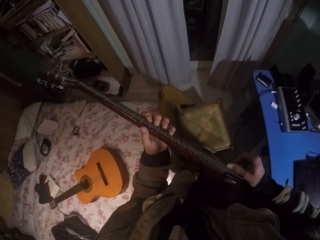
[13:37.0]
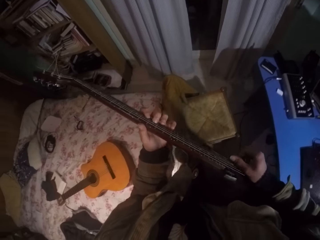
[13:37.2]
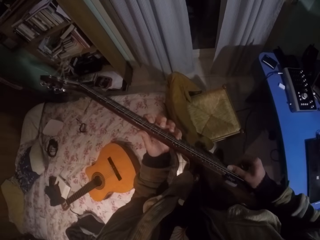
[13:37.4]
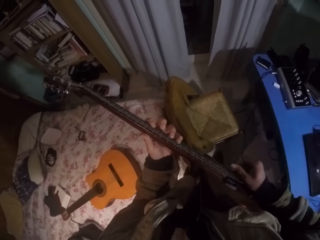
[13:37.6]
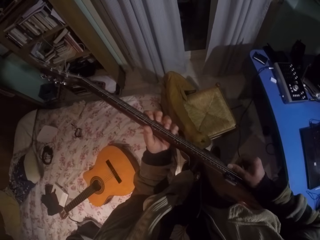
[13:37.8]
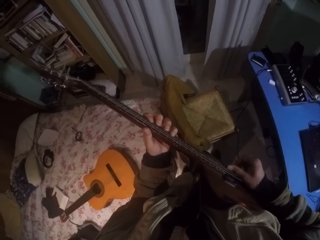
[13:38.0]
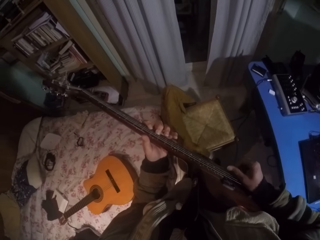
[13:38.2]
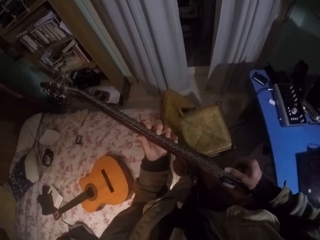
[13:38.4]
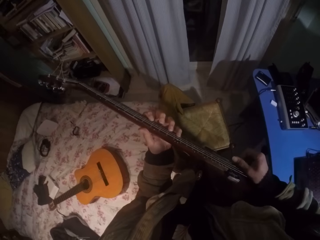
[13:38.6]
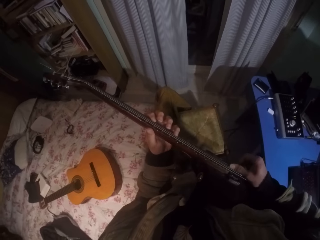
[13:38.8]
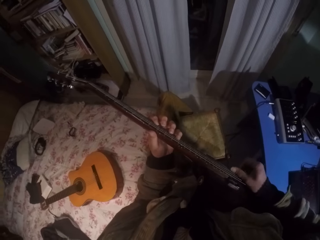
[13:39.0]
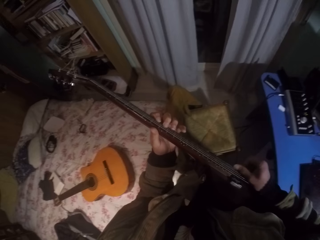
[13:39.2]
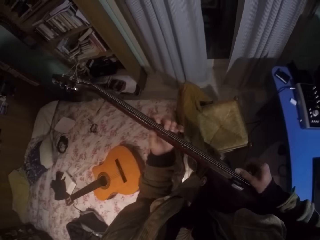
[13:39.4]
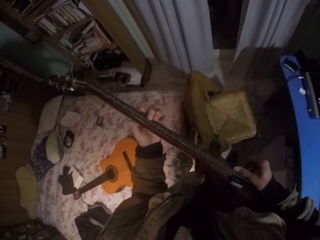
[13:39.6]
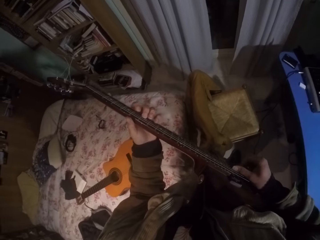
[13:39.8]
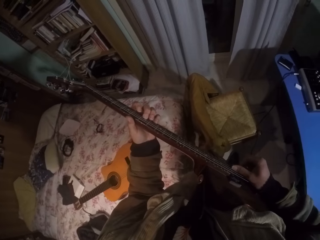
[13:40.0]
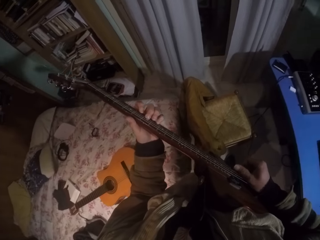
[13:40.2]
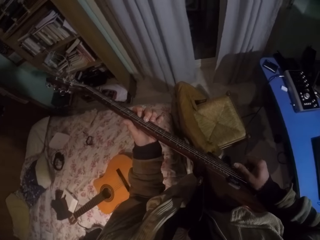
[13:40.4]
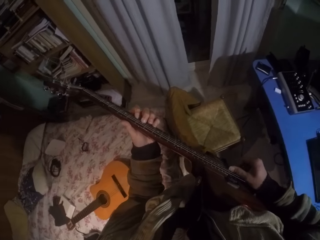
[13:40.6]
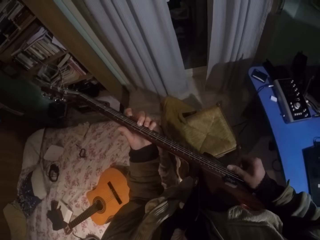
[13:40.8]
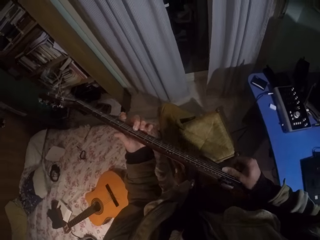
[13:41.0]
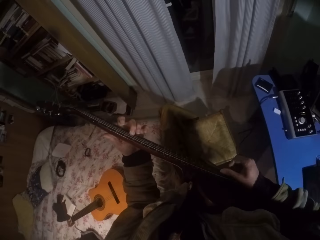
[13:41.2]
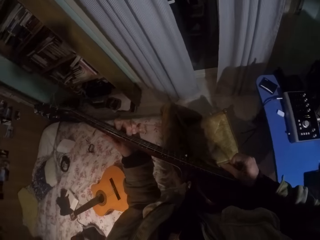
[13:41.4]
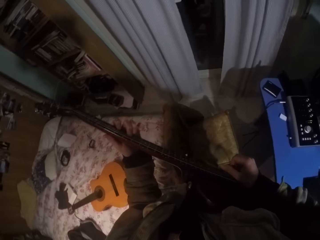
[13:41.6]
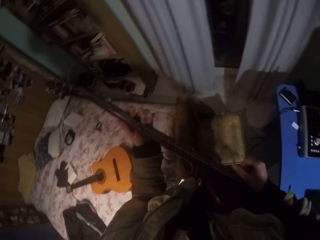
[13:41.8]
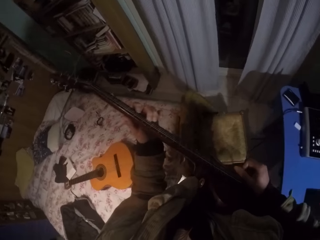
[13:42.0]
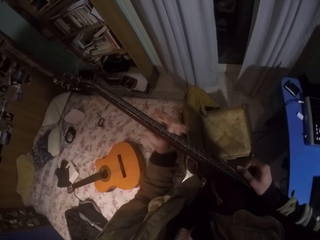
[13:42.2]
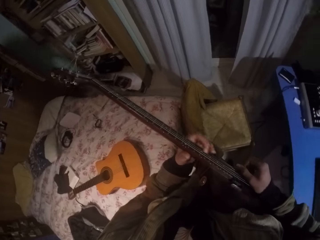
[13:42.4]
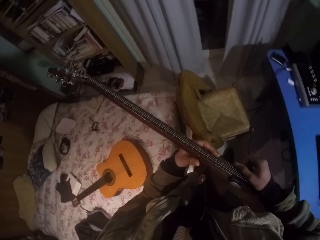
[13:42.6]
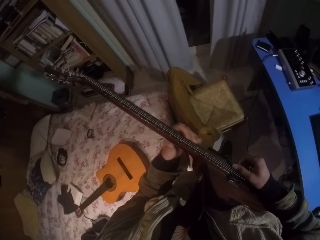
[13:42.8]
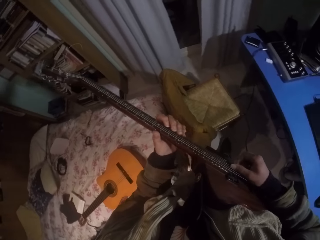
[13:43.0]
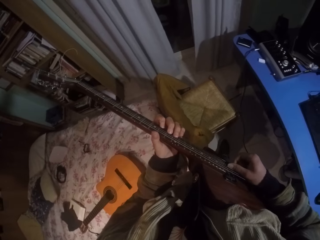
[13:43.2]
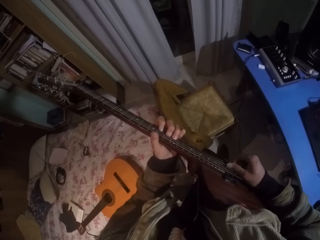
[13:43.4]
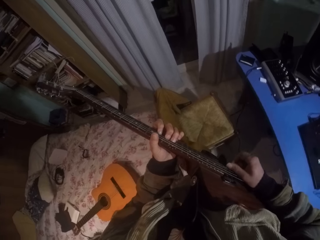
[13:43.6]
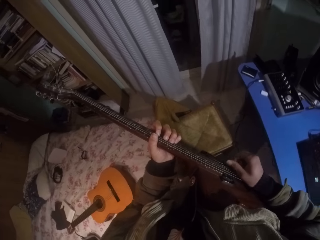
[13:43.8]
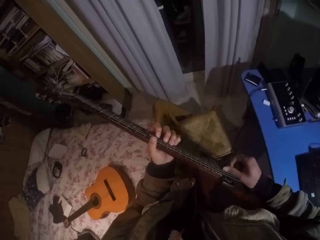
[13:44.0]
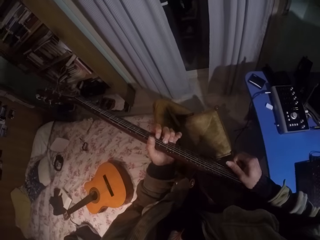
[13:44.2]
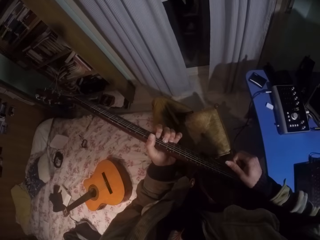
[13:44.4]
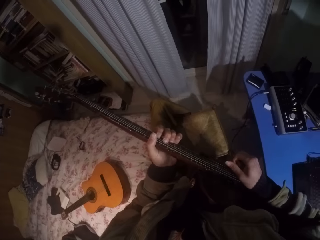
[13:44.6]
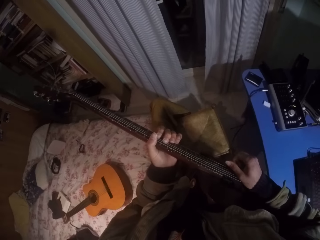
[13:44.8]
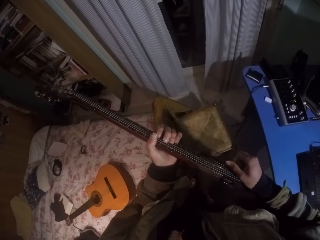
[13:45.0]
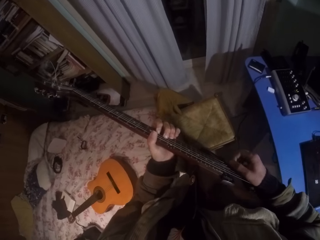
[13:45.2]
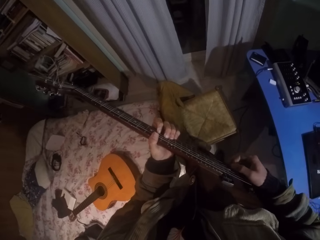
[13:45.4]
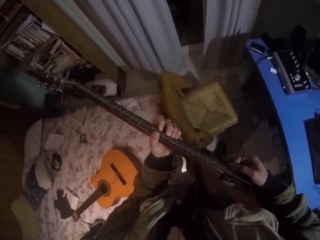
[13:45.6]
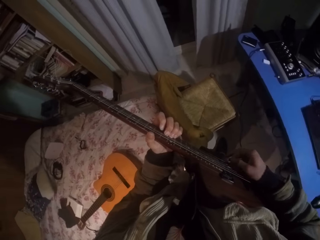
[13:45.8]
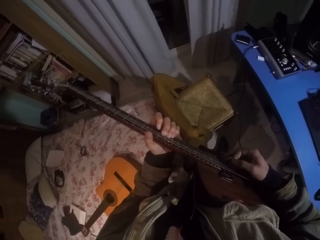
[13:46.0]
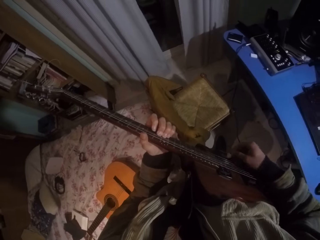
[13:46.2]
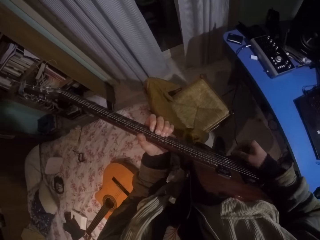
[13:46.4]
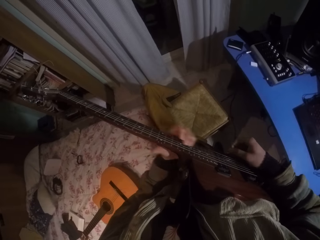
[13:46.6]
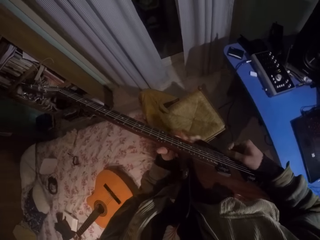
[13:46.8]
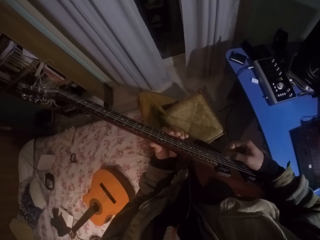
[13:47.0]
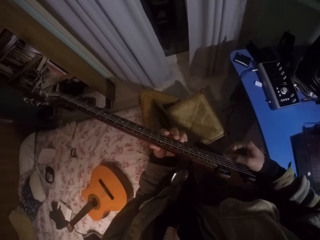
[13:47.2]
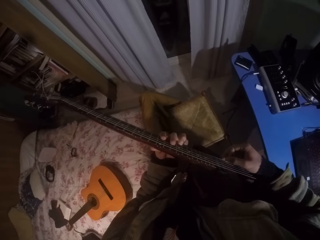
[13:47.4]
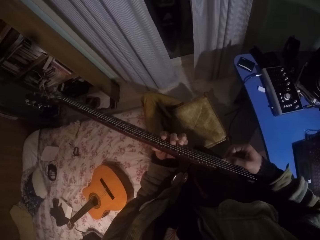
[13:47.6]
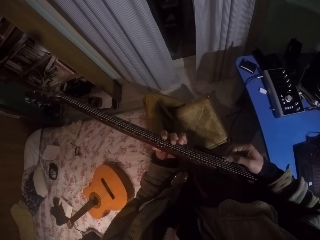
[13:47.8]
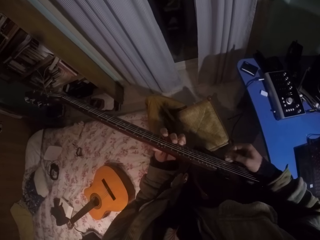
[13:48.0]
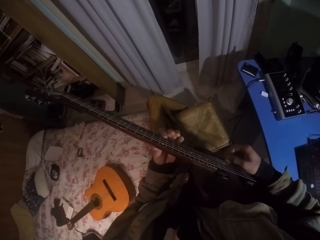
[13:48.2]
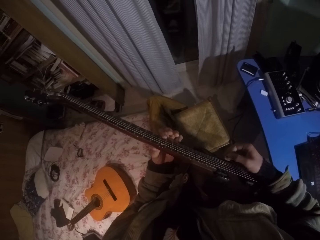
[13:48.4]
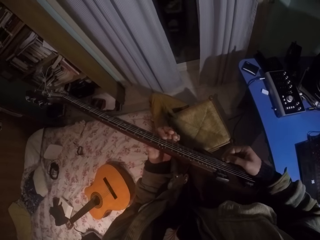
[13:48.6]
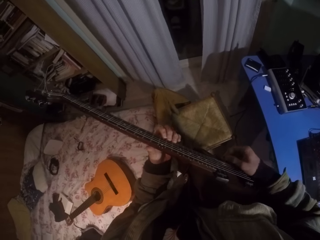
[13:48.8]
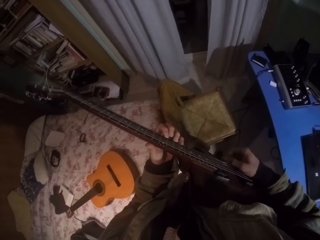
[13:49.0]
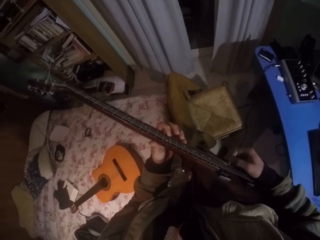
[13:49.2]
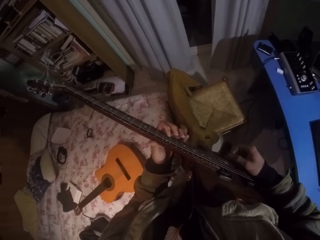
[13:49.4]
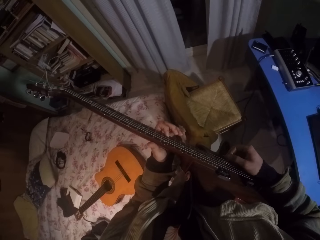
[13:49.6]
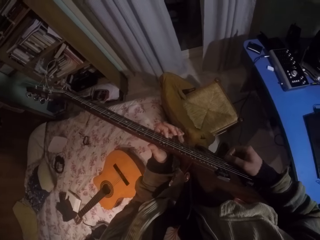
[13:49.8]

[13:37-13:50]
The camera wearer moves the left hand up the guitar. They move the left hand down the guitar. They move the left hand up the guitar. They press the strings of the guitar with the left hand. They strike the guitar chords with the right hand.

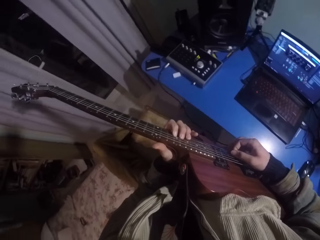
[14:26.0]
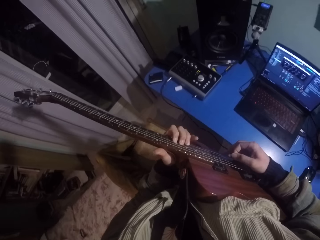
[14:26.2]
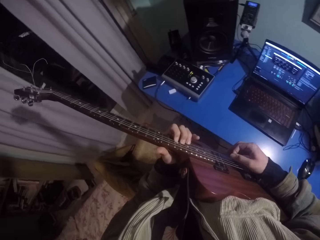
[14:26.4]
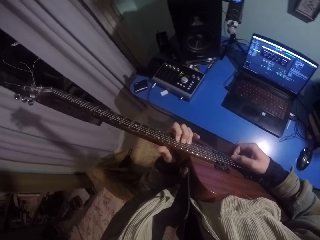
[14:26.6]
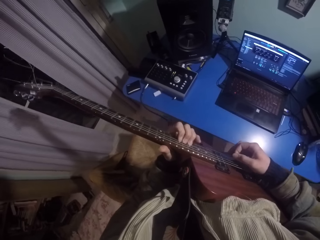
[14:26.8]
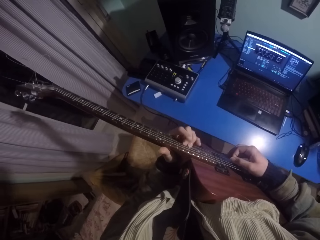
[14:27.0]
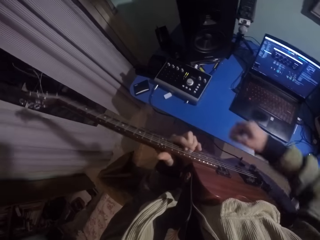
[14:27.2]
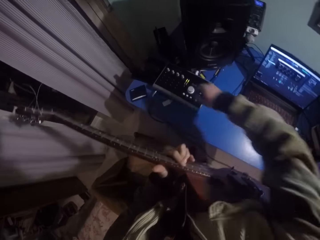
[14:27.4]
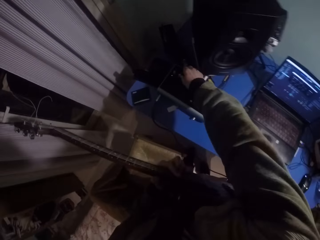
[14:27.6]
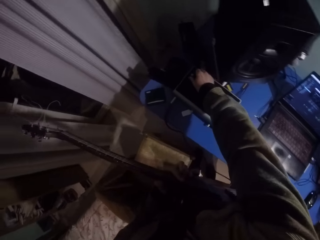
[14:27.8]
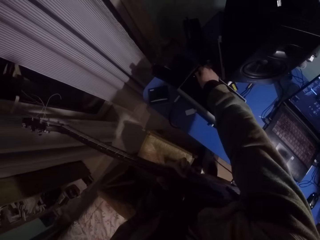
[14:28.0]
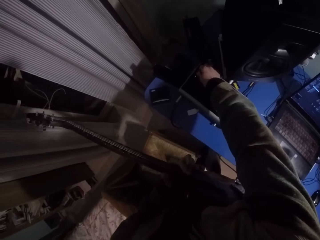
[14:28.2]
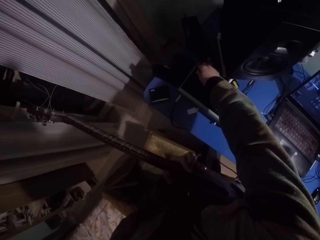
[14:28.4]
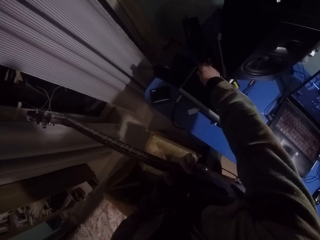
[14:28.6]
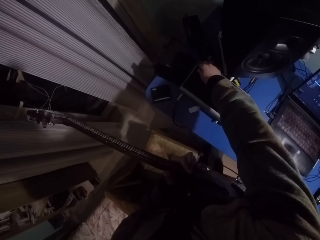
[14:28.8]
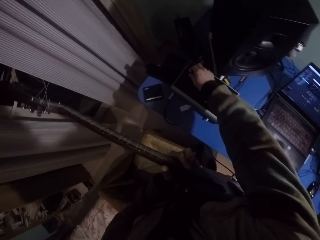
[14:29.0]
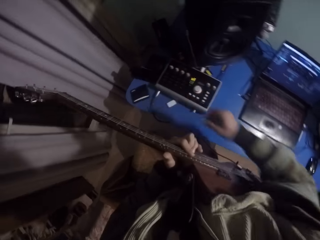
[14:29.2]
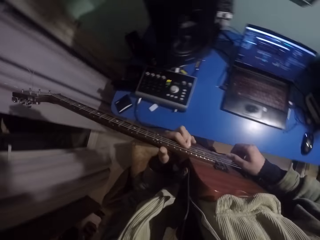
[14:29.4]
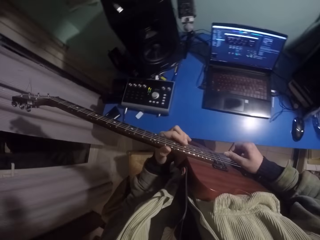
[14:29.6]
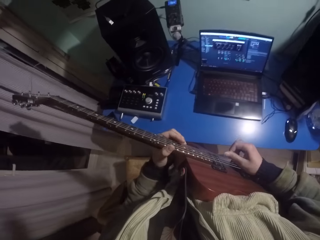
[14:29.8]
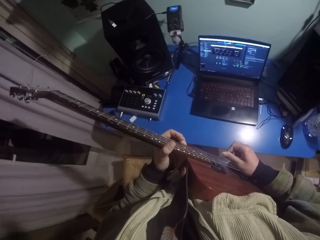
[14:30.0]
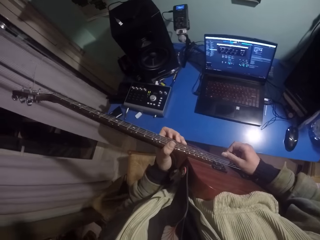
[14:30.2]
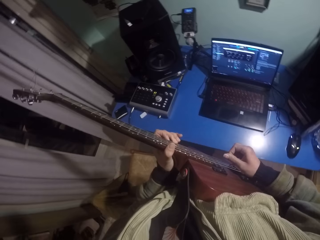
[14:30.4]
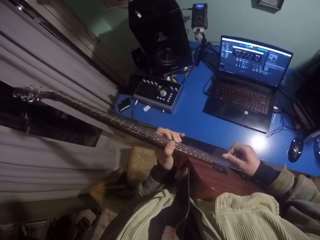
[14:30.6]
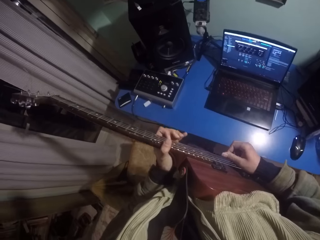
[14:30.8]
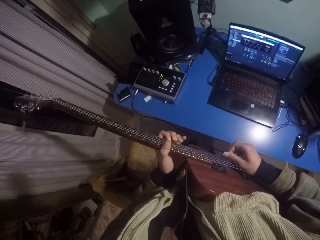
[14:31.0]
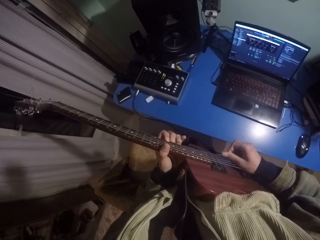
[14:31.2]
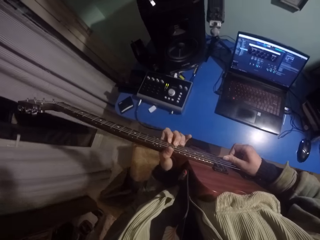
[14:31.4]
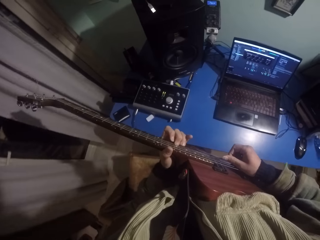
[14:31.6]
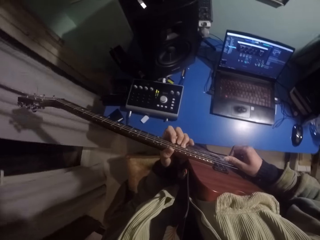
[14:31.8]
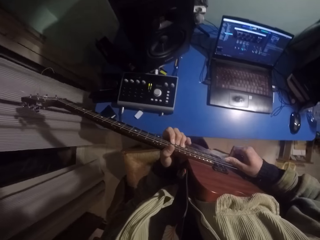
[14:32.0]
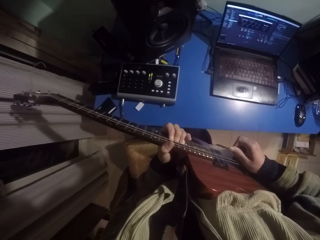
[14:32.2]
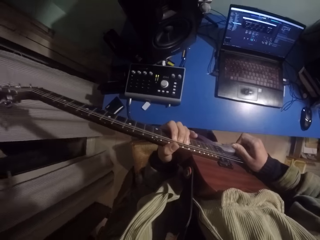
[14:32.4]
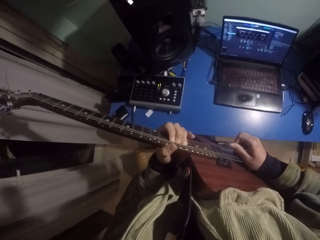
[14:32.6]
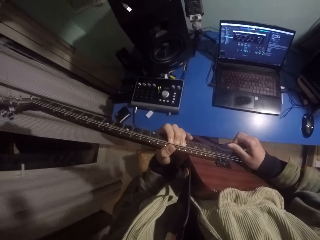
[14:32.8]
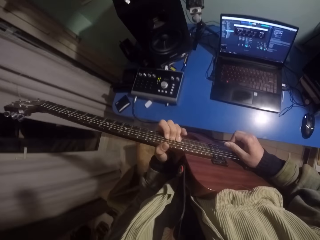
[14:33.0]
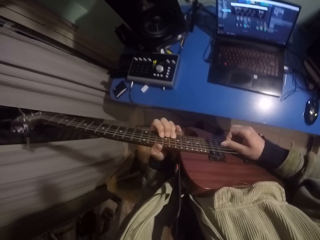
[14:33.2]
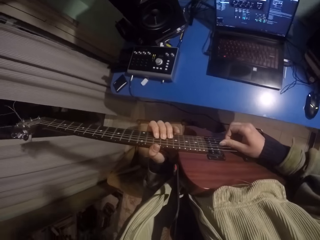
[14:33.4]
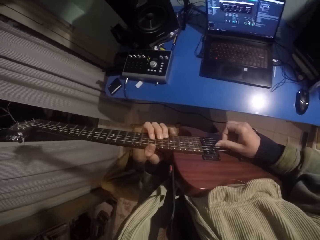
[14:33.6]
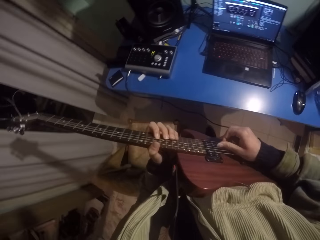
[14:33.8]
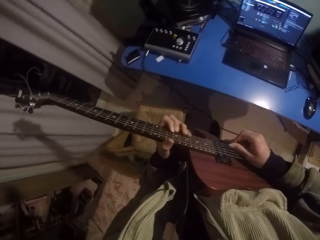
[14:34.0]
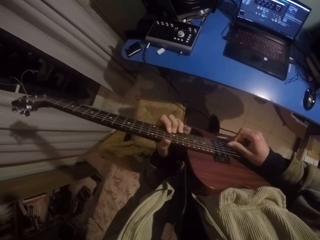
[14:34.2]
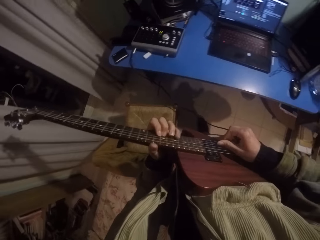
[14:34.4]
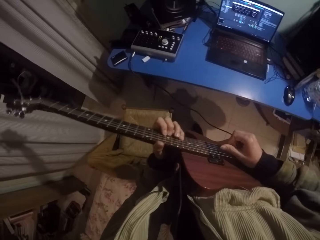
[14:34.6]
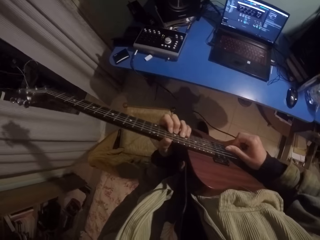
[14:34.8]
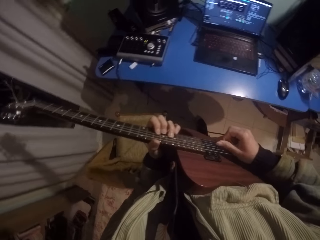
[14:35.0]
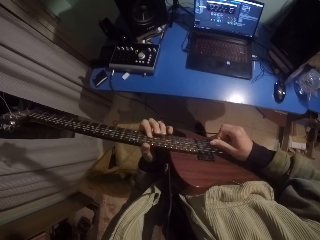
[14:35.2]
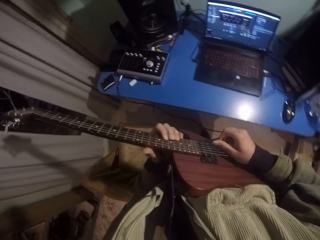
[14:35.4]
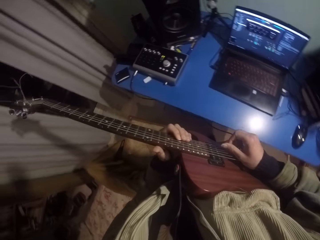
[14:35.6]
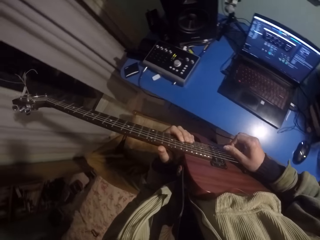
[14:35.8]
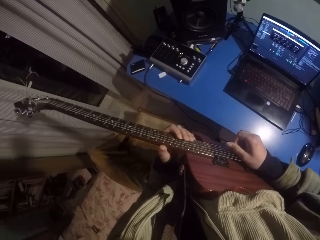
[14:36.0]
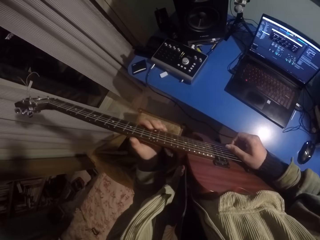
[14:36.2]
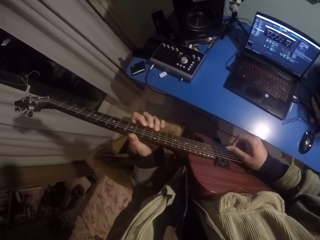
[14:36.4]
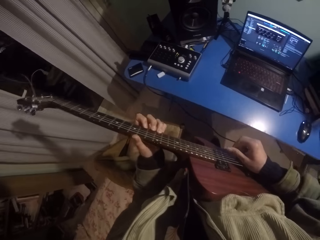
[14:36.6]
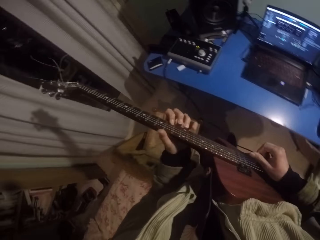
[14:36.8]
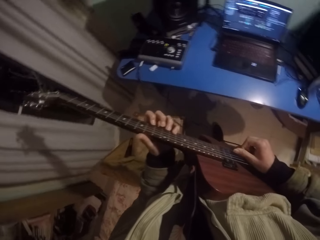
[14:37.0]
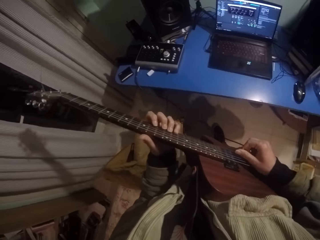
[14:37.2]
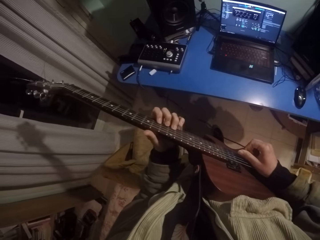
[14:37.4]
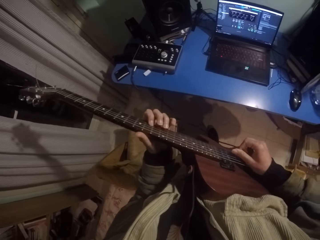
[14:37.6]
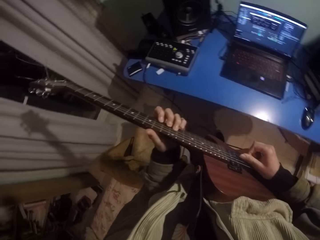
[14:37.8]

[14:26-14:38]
The camera wearer tunes an amplifier. They hold something. They play the guitar.
